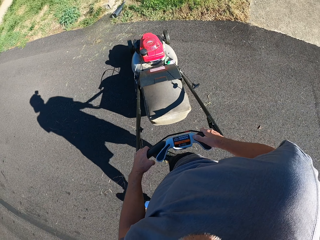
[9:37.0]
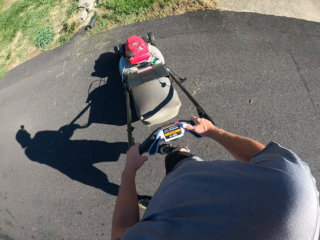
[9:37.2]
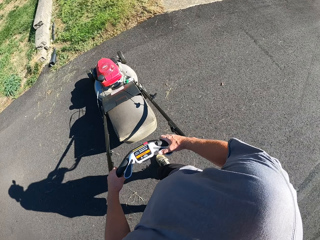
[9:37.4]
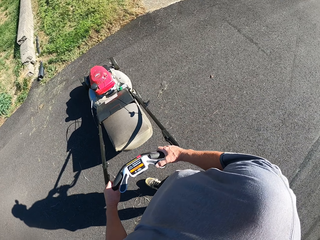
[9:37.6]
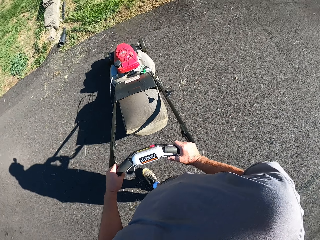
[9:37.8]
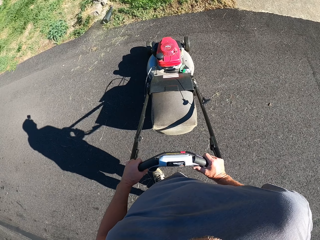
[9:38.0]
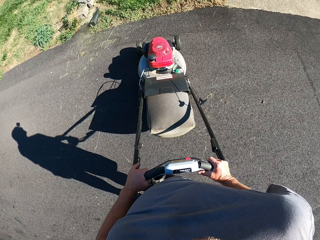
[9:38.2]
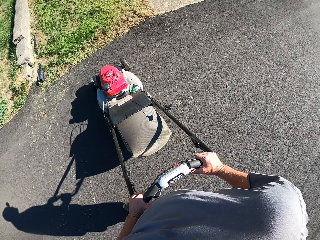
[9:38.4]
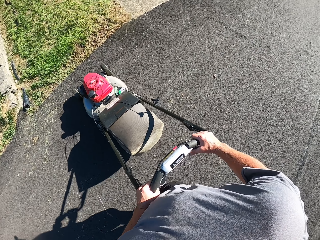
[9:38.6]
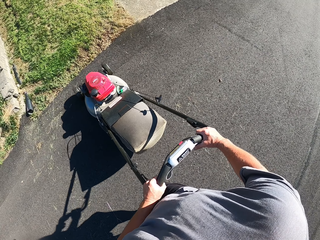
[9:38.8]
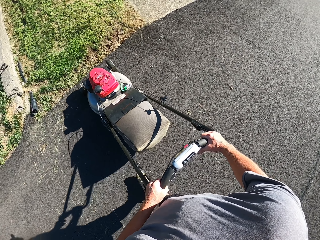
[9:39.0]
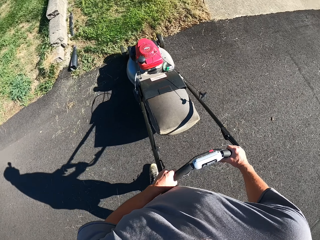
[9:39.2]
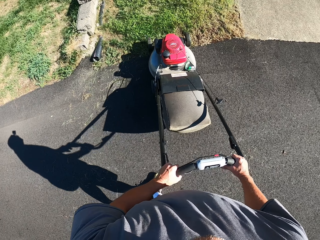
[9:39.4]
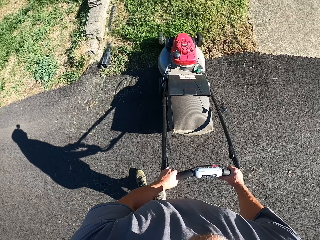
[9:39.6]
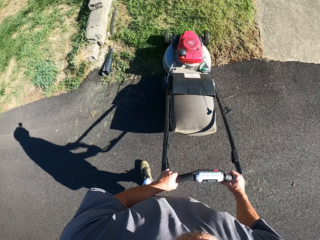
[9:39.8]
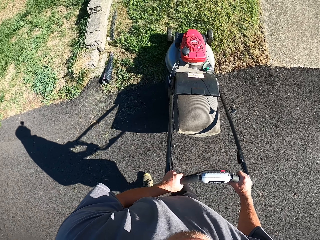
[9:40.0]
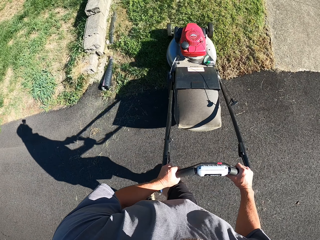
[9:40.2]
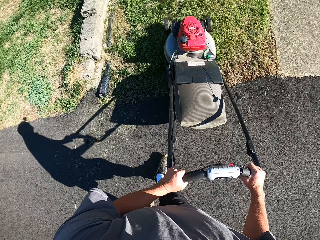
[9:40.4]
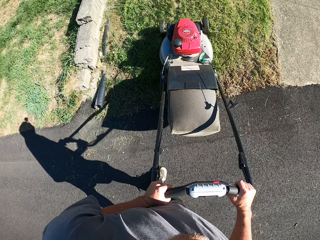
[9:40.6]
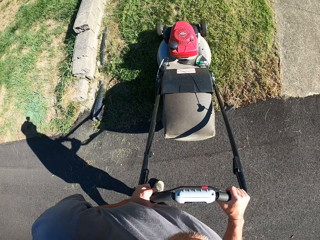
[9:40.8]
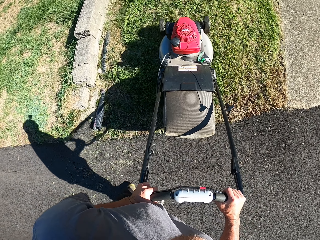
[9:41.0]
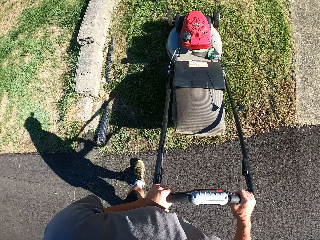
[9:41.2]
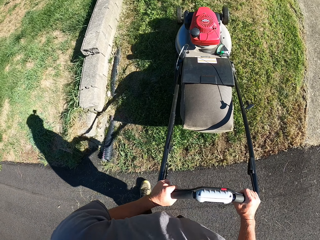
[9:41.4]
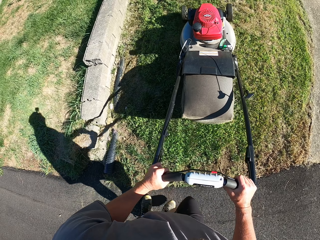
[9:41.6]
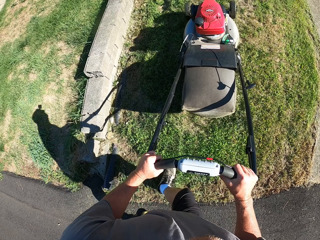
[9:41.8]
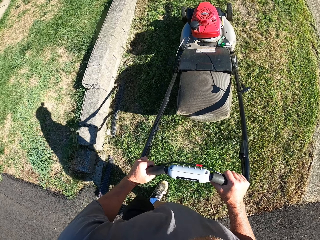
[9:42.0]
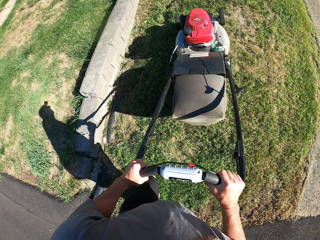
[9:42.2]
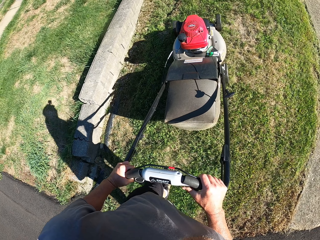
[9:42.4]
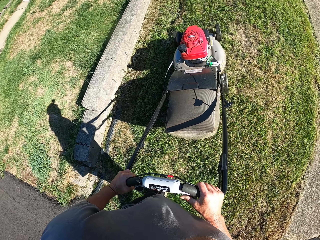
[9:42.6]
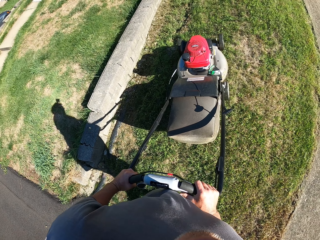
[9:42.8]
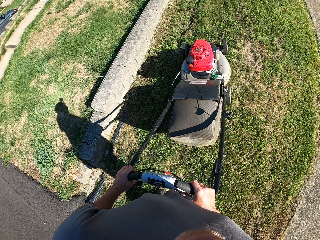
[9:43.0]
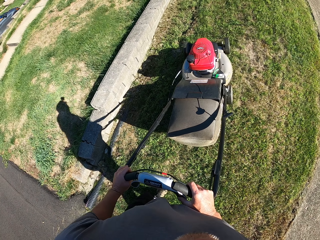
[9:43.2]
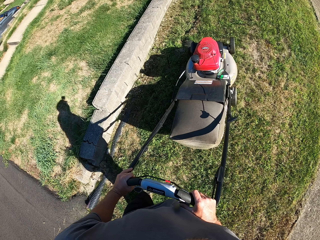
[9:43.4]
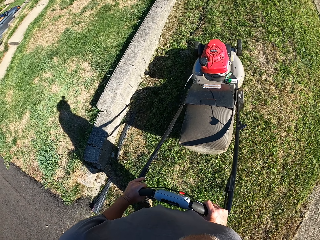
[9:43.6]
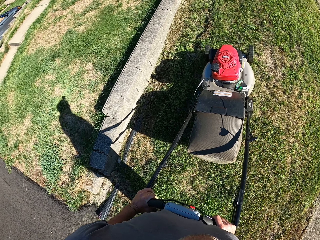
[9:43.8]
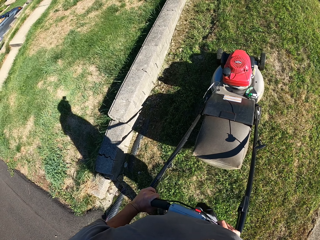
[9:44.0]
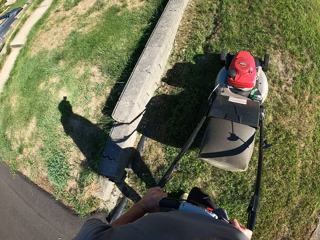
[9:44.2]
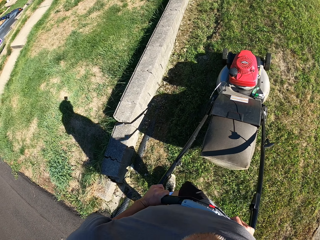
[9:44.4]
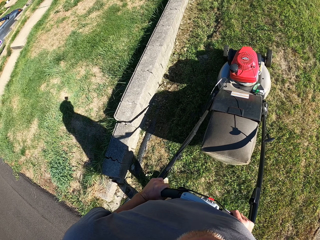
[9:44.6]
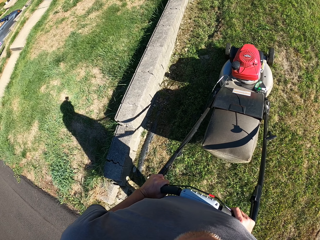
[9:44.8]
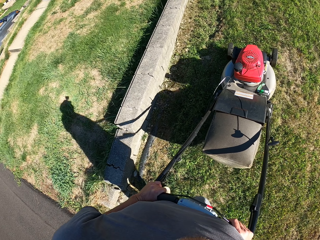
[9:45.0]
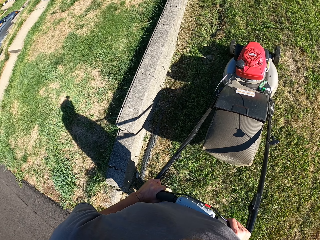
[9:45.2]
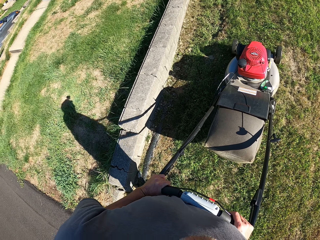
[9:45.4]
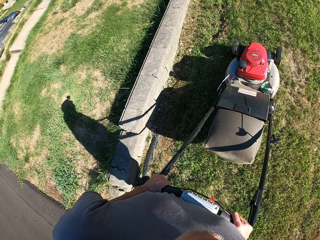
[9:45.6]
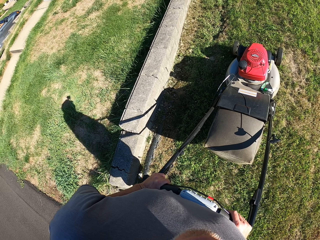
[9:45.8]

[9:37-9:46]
The camera wearer mows the grass with a lawn mower.

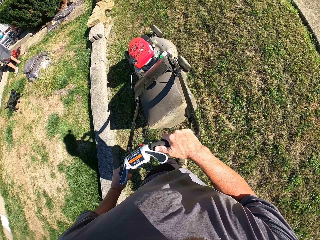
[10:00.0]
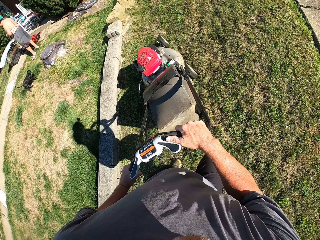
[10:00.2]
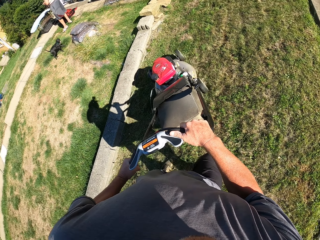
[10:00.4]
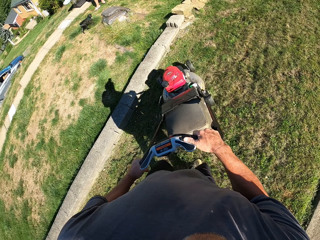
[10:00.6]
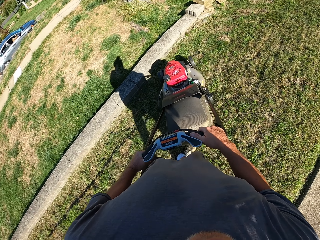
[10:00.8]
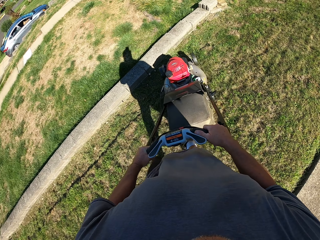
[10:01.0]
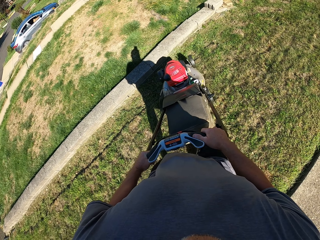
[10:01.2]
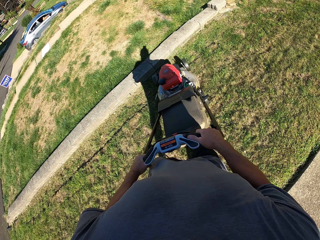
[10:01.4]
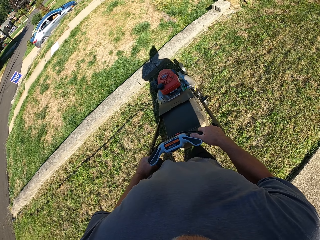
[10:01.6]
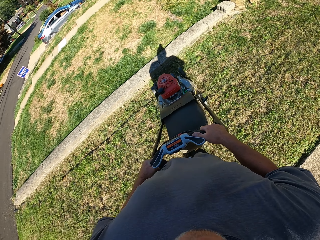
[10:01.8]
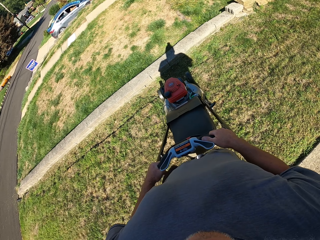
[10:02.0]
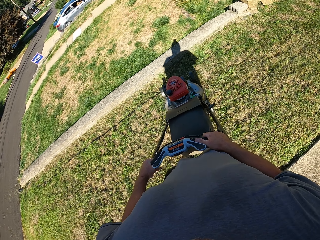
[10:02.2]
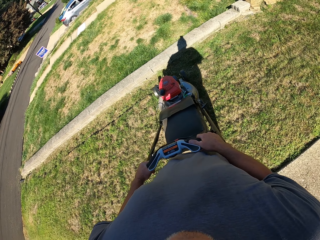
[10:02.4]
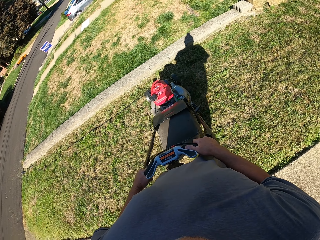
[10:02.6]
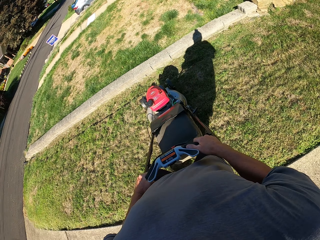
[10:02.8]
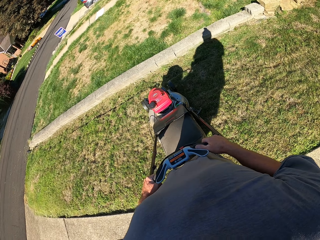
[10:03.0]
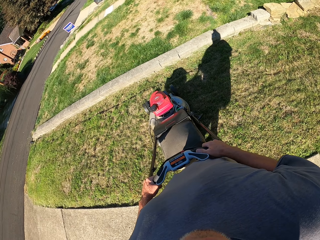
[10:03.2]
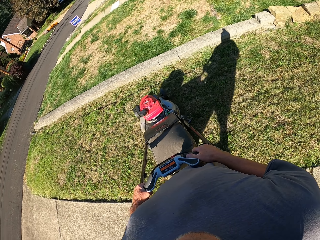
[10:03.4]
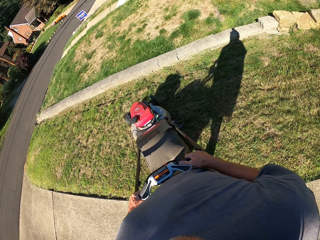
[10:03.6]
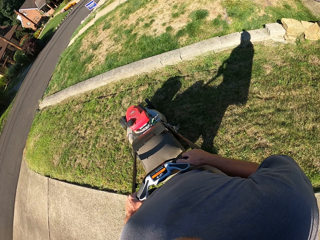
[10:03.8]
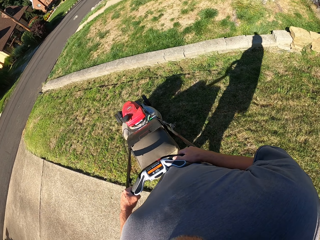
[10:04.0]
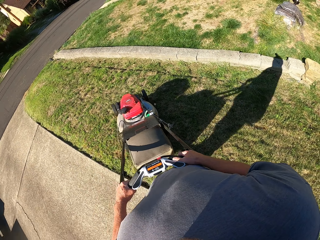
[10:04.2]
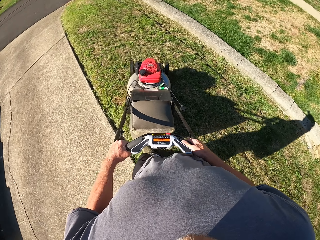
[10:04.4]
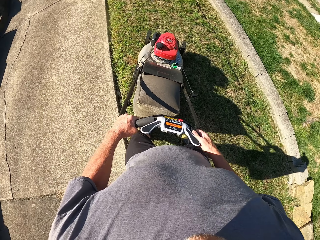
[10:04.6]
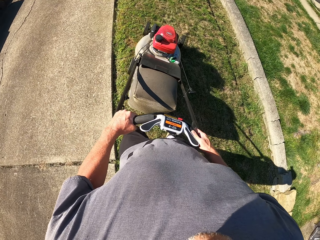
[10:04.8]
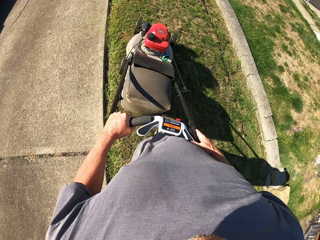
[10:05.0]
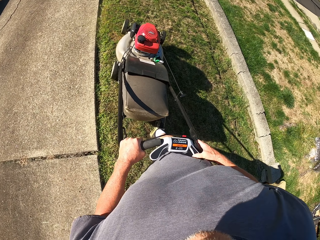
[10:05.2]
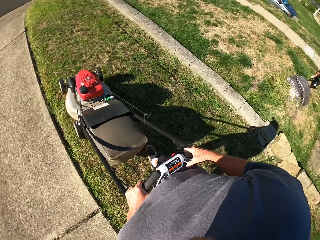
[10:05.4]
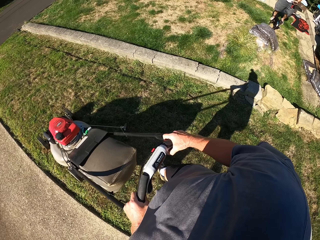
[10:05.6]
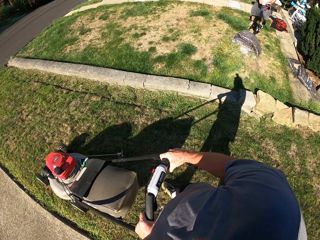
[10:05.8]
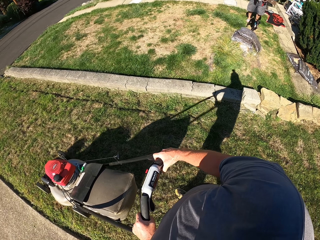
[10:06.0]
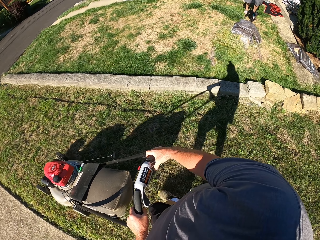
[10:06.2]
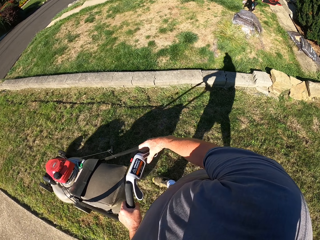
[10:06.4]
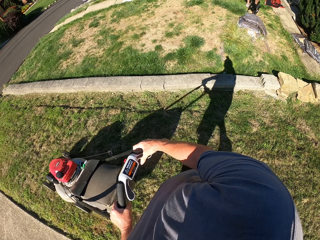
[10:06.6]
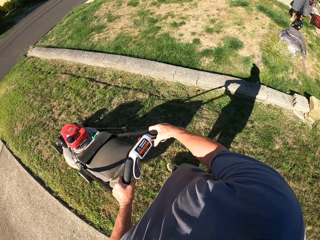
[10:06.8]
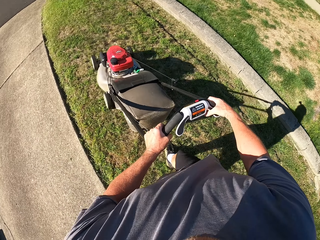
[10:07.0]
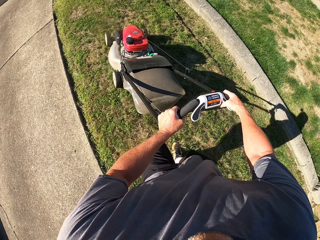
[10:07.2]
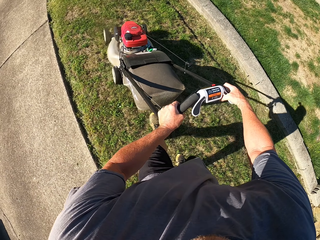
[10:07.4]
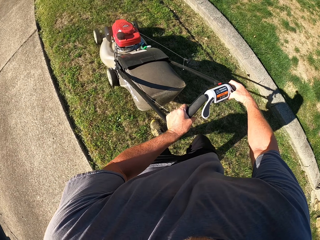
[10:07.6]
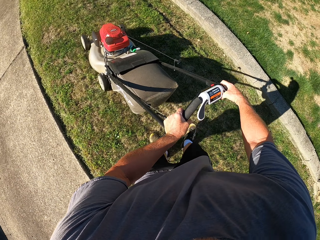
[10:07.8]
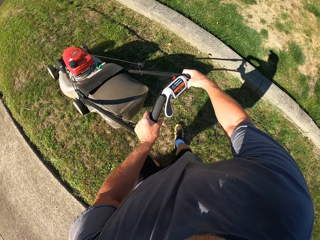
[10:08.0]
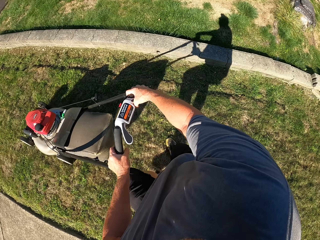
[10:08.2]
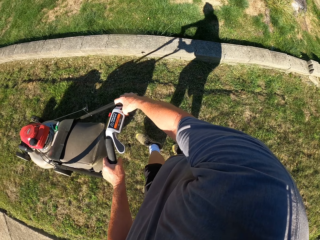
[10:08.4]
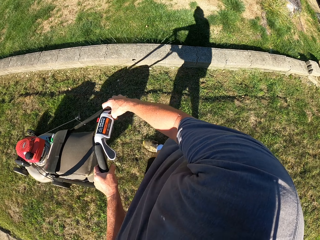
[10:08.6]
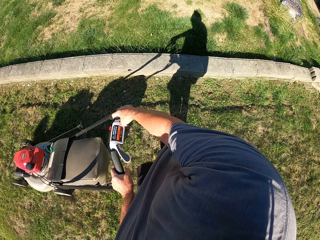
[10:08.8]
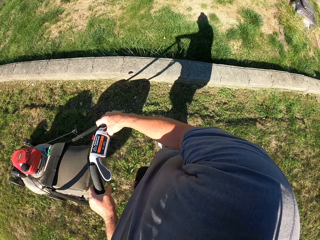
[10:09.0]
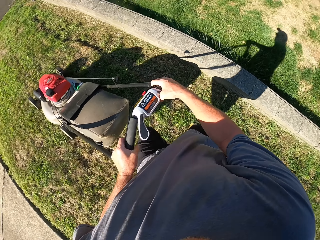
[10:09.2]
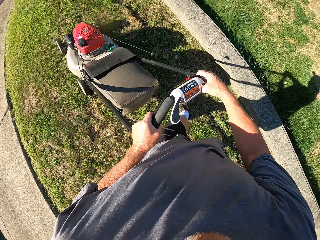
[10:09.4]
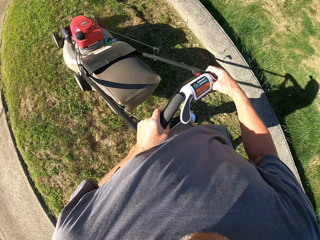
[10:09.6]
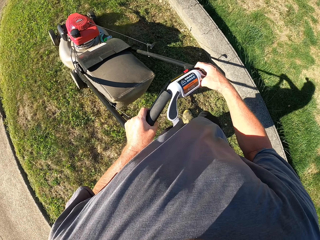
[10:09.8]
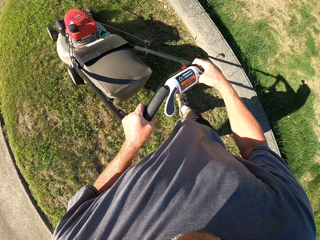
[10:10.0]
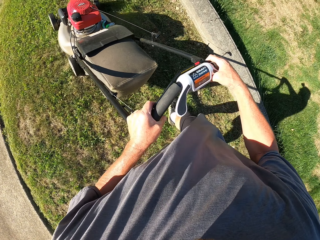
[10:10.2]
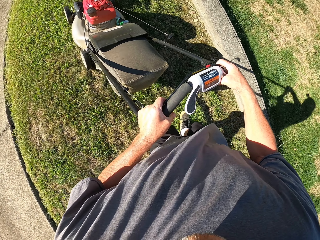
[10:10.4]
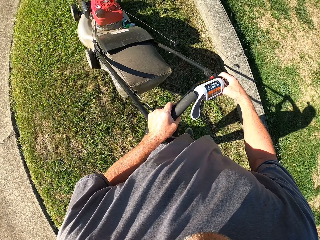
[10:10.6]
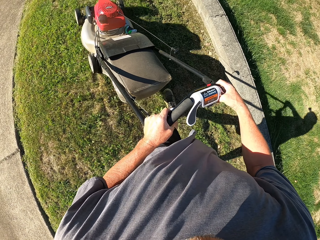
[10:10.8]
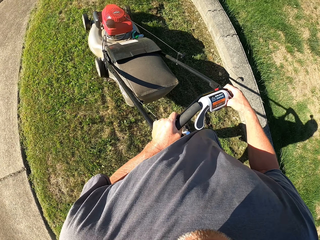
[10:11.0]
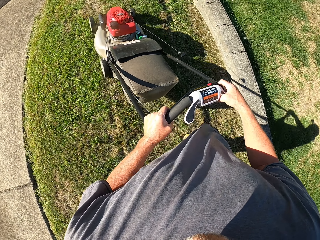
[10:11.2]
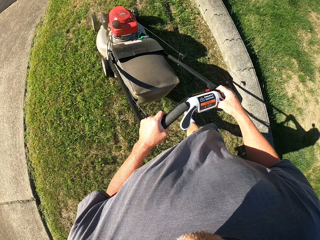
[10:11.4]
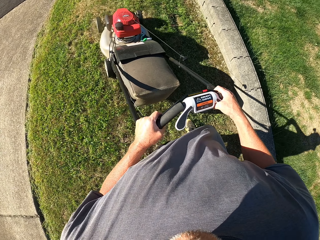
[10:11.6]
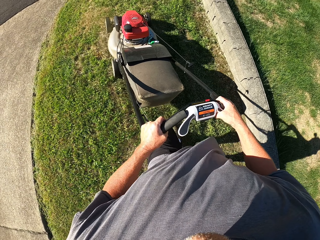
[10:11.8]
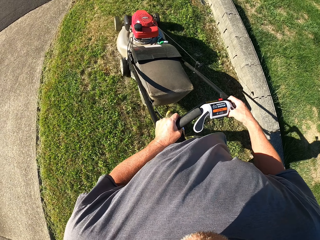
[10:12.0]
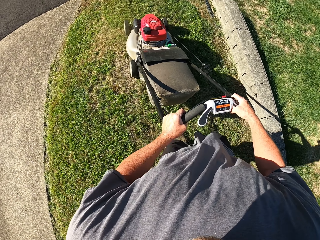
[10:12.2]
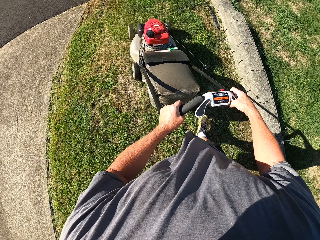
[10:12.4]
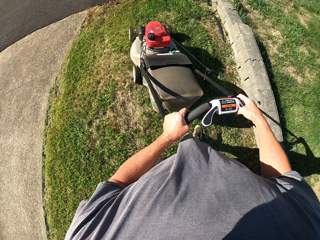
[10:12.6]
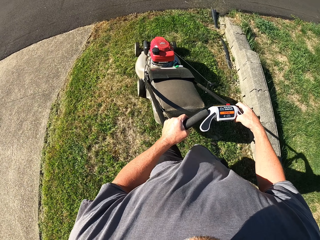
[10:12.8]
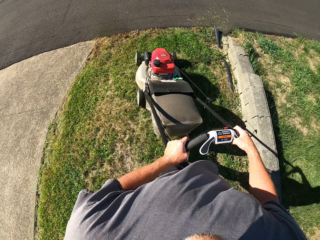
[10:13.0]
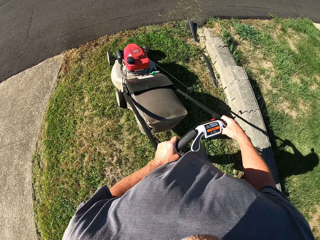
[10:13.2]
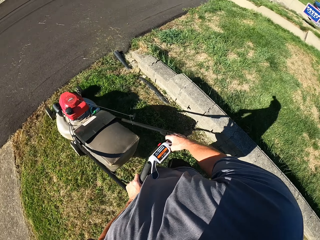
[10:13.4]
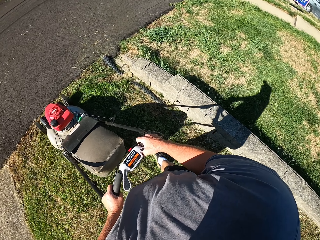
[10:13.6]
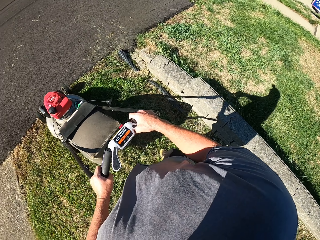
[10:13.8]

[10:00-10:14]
The camera wearer turns the lawn mower. They mow the grass with the lawn mower.
